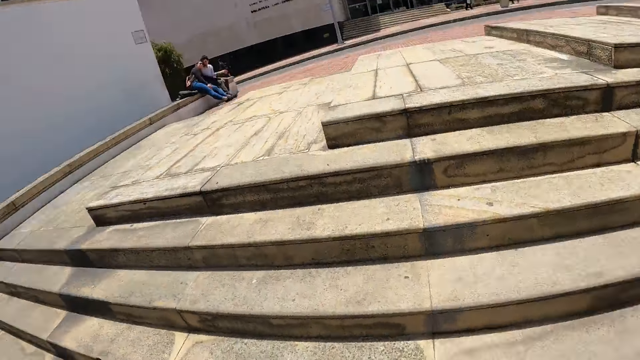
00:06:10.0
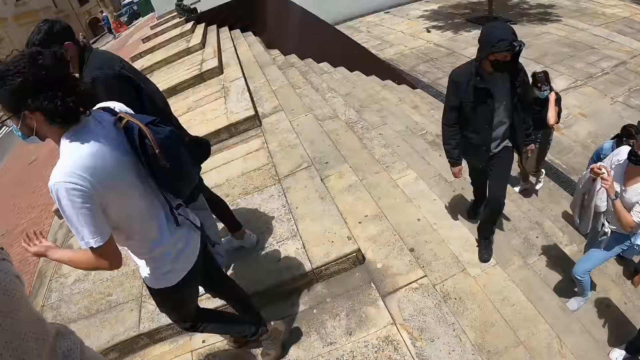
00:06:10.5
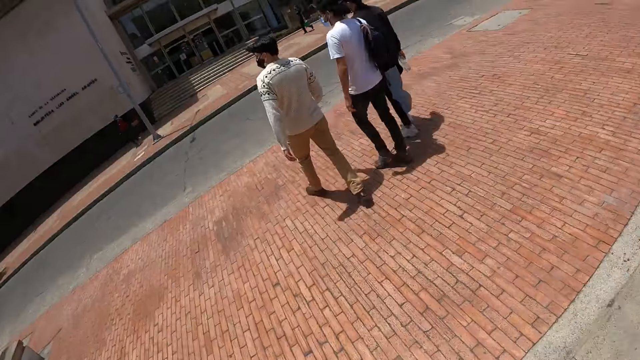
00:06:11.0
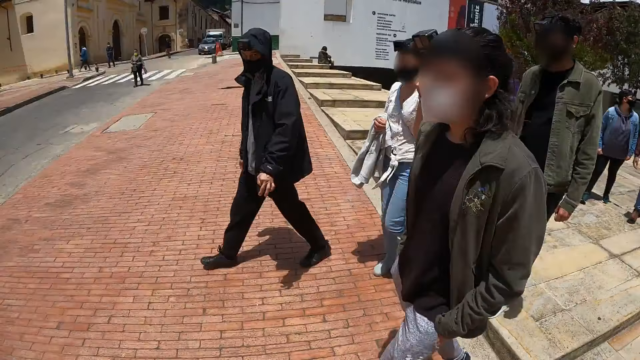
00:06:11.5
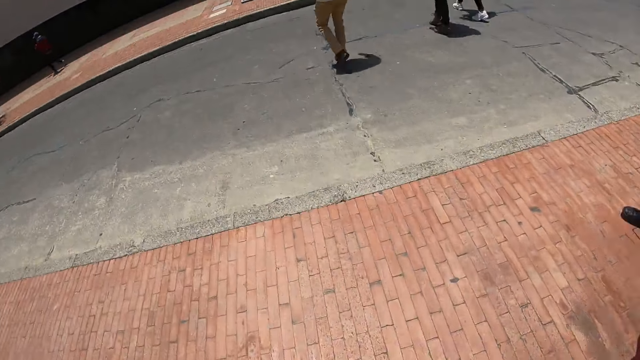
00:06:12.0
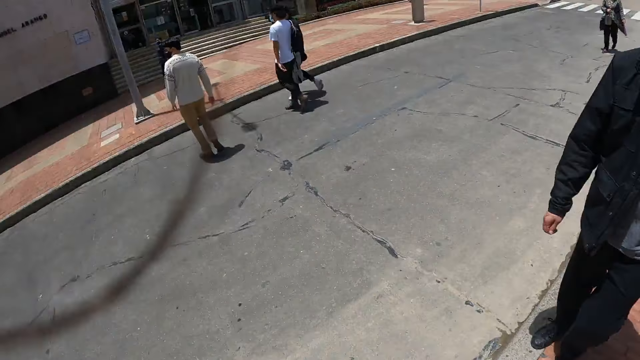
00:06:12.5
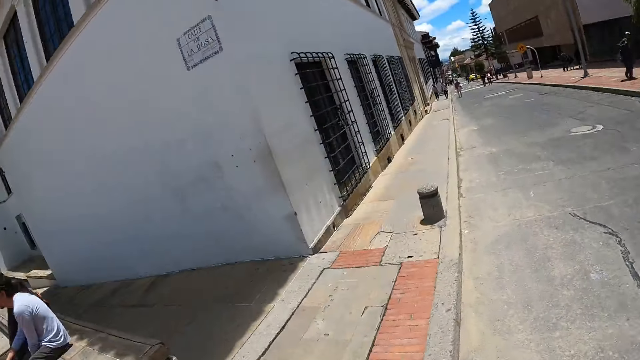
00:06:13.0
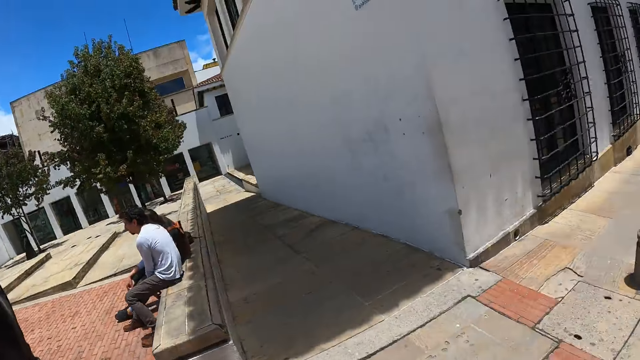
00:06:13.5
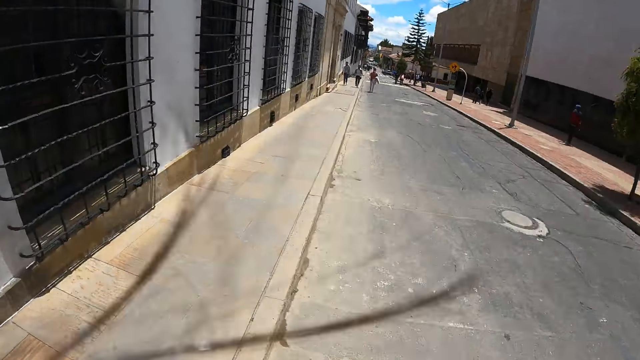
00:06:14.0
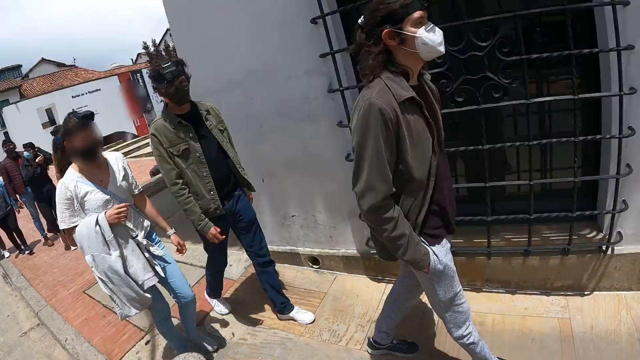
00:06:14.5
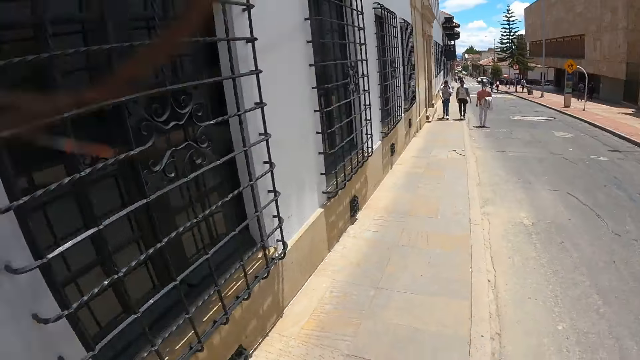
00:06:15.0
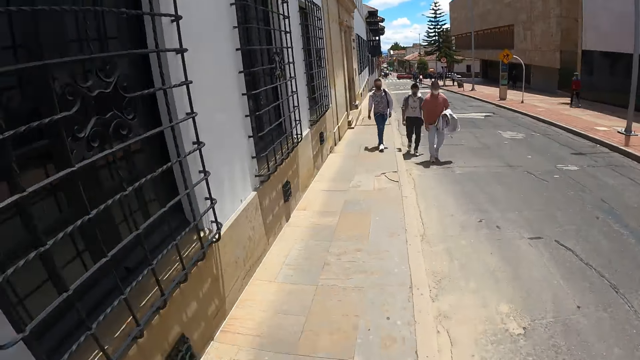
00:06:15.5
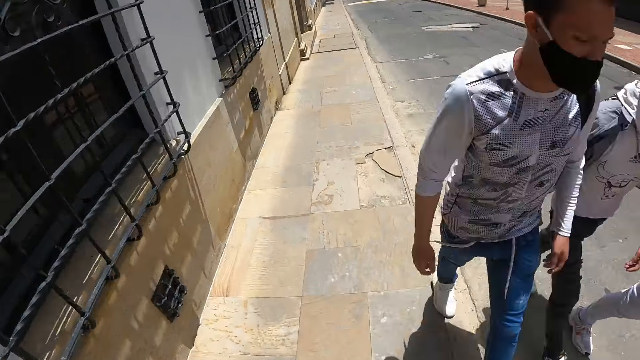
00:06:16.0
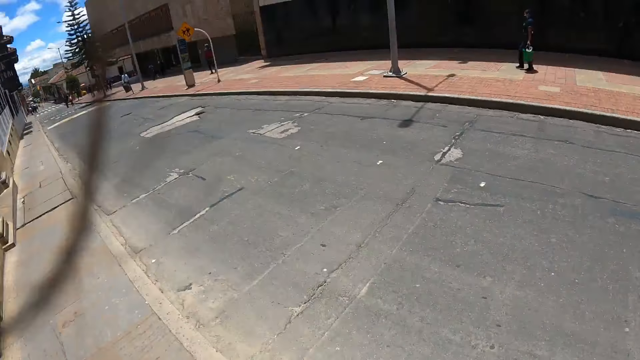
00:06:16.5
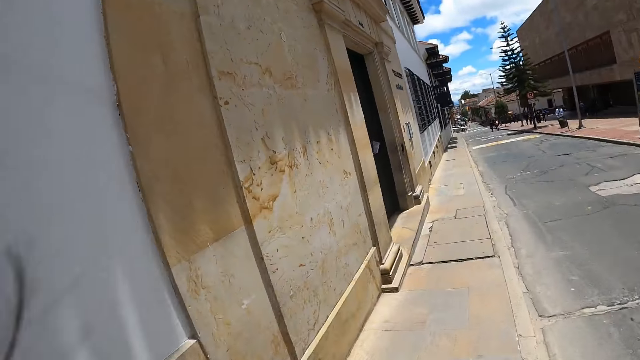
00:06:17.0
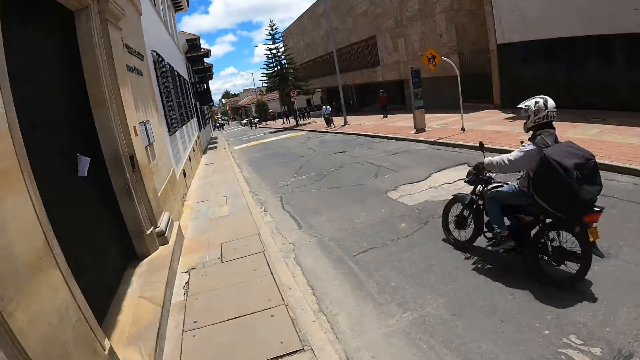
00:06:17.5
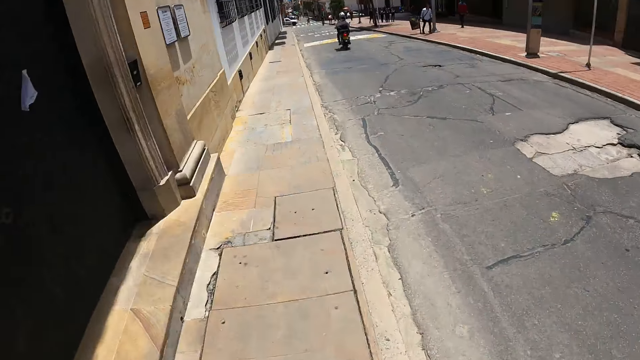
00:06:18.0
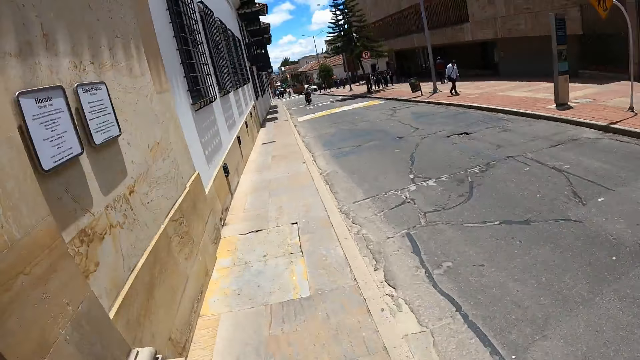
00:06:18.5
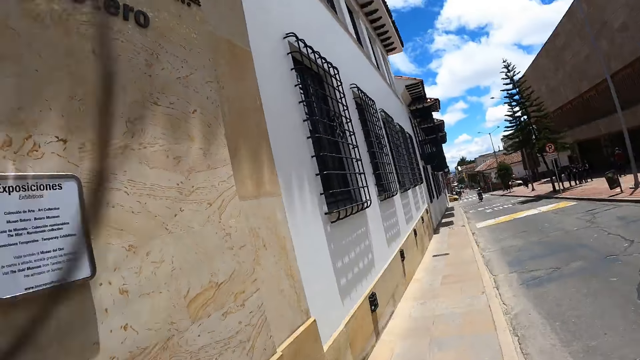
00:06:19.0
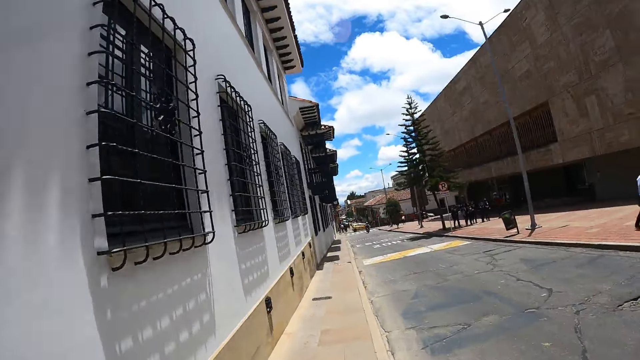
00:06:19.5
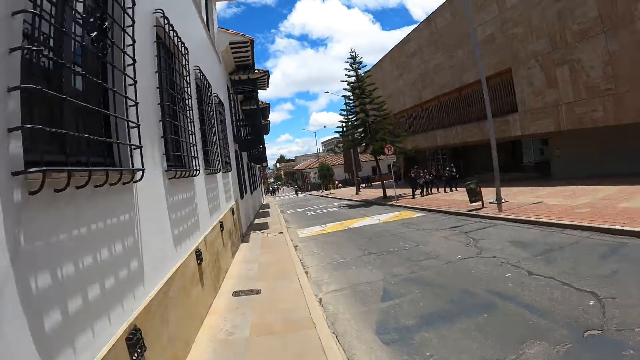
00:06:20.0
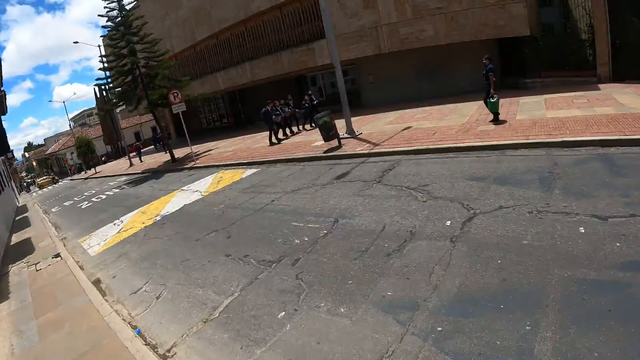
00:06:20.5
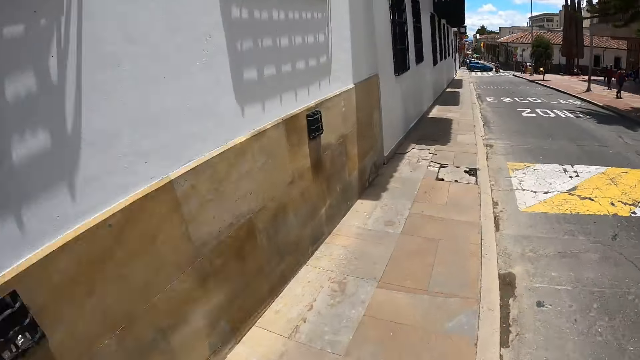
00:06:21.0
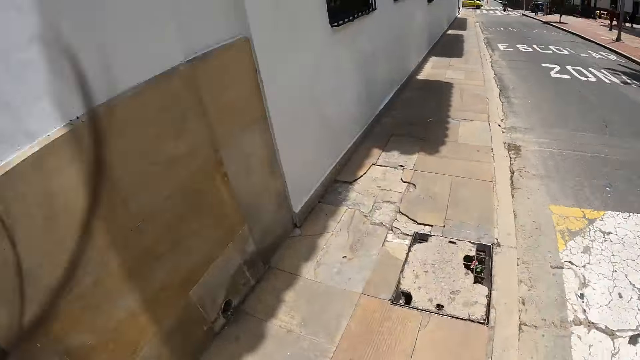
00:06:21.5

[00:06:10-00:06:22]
The camera wearer climbs the stairs. They pull the sweater. They walk outside on the side of the road. They look around the road. They walk on the side of the road.

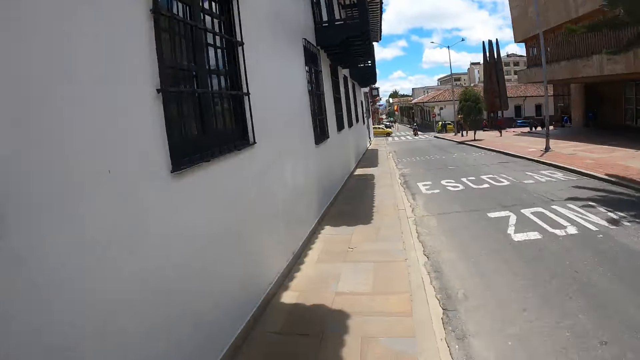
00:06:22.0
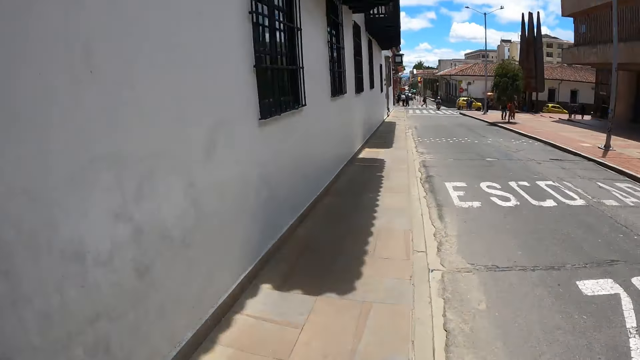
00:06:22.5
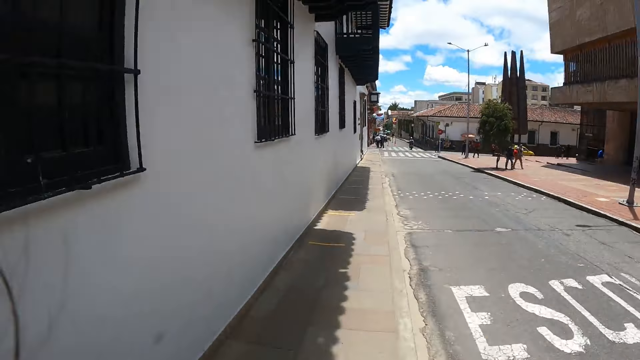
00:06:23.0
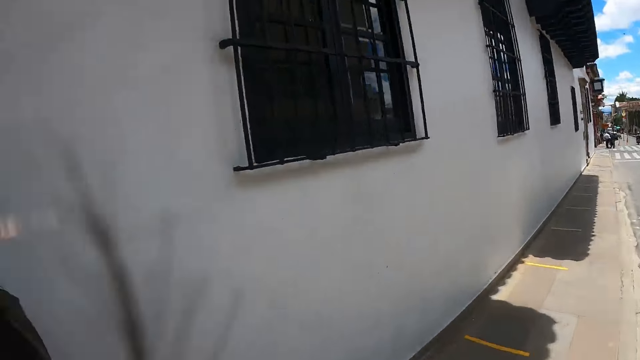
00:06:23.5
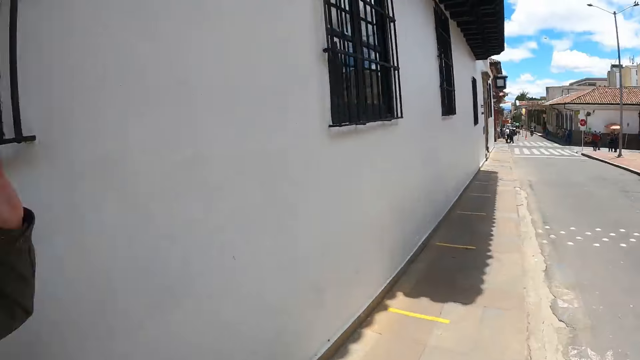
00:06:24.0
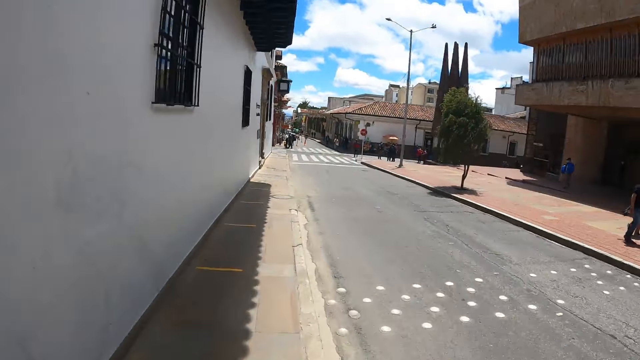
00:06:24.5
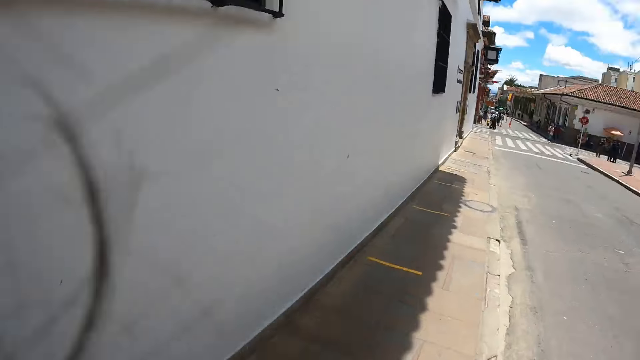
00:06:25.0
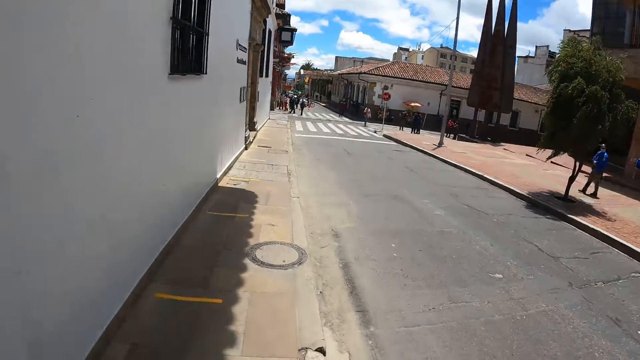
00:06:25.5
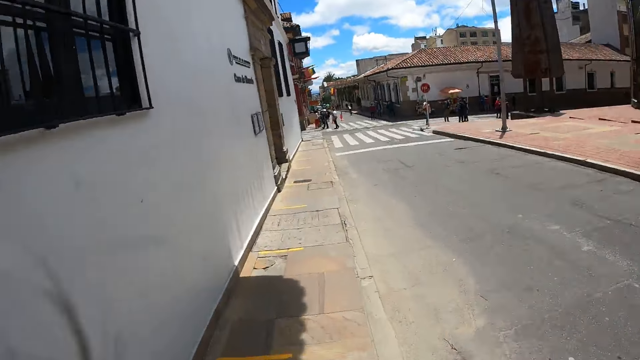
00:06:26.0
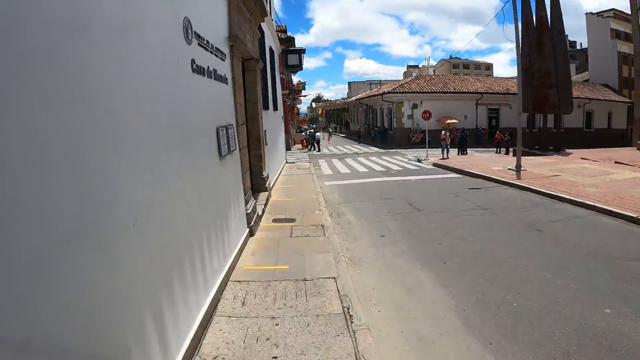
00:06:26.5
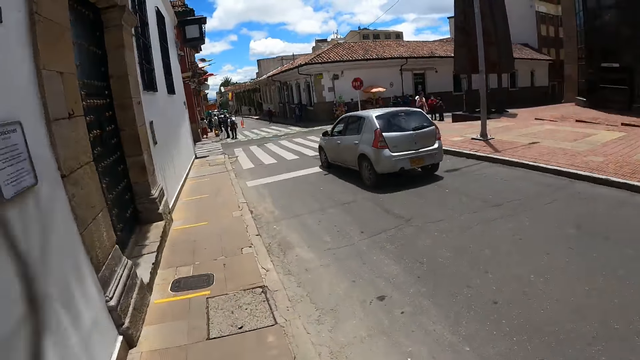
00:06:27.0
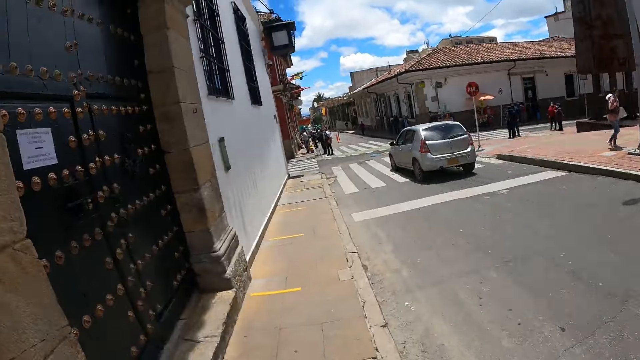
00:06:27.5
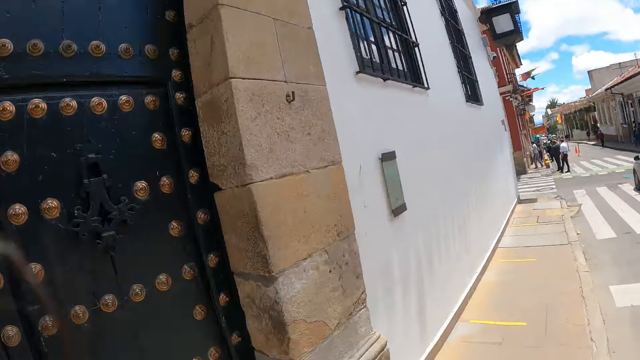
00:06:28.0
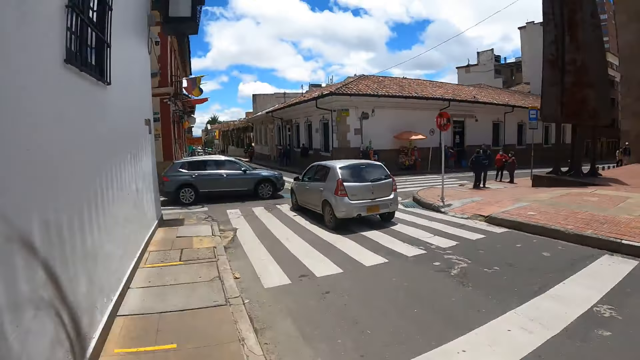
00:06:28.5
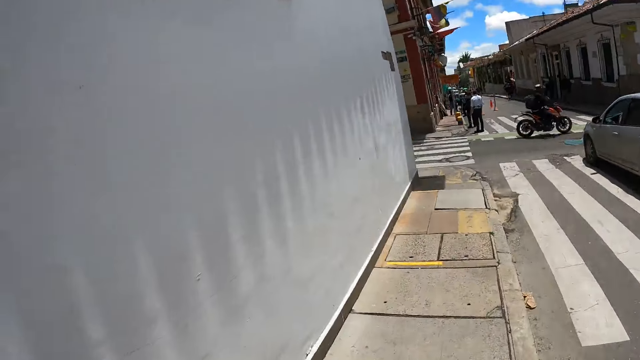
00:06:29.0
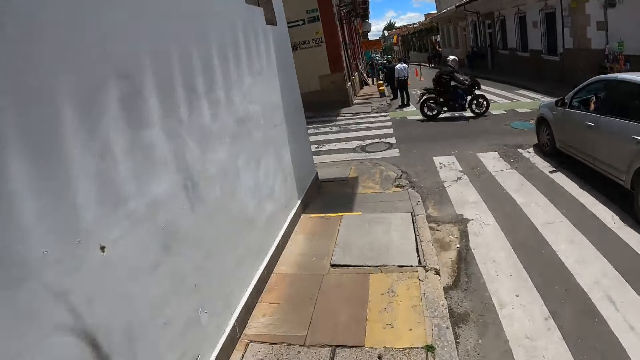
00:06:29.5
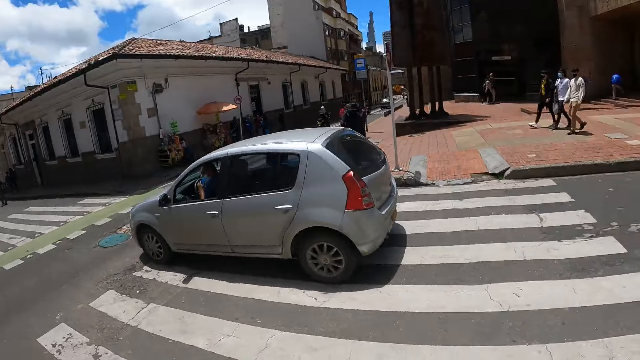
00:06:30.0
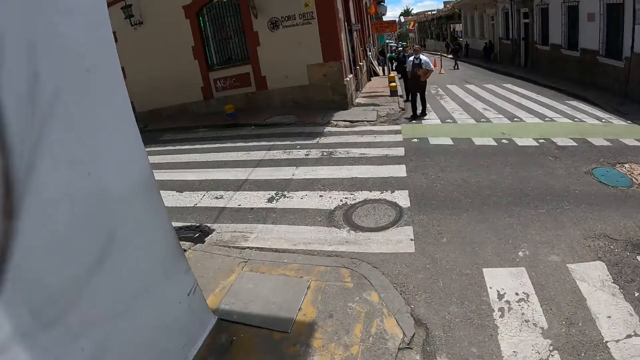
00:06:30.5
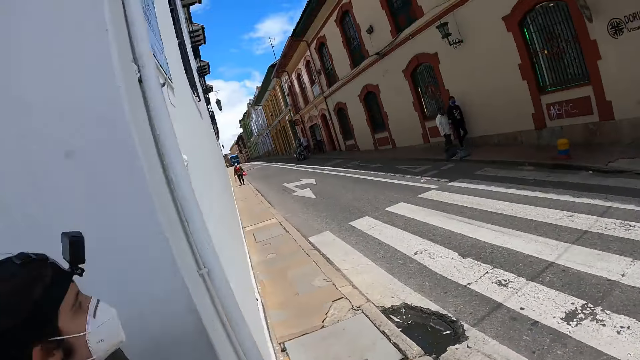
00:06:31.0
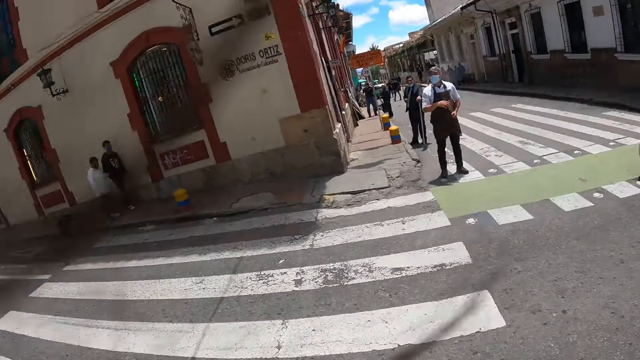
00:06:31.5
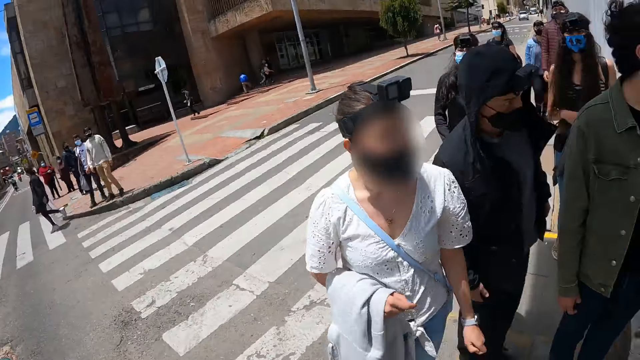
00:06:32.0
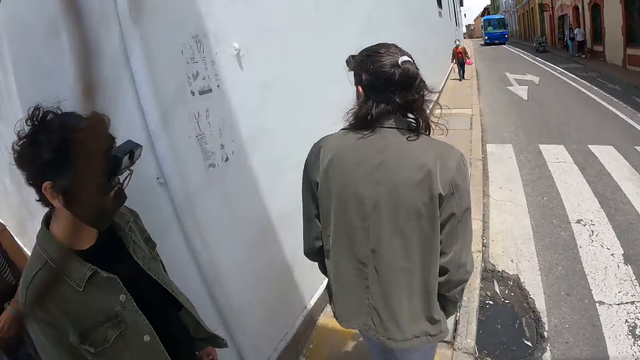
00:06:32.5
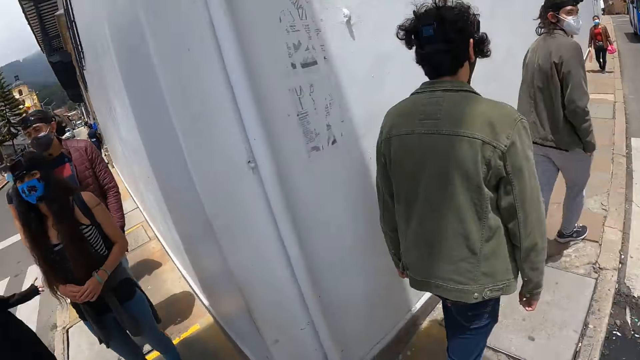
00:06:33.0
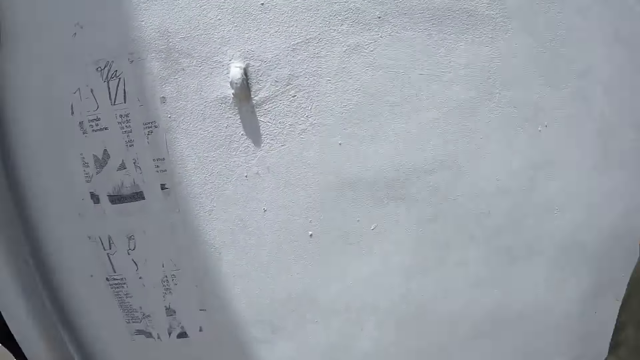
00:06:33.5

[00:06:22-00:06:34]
The camera wearer looks at eight people.
